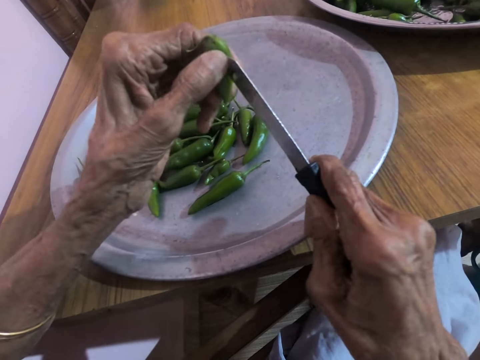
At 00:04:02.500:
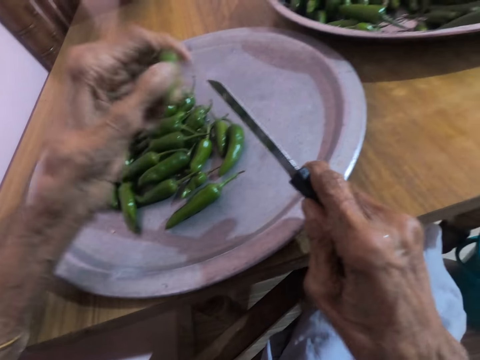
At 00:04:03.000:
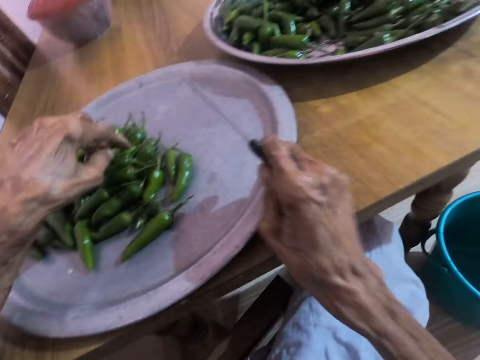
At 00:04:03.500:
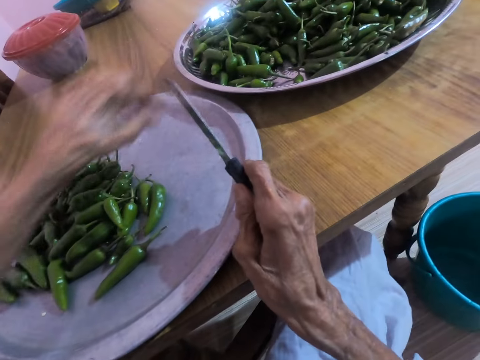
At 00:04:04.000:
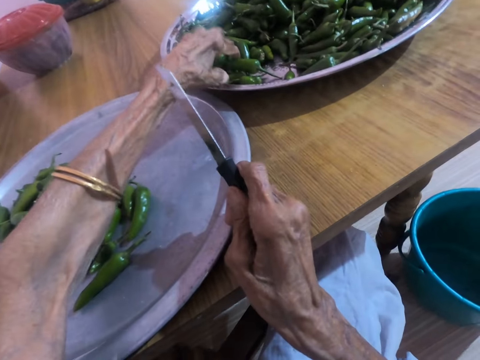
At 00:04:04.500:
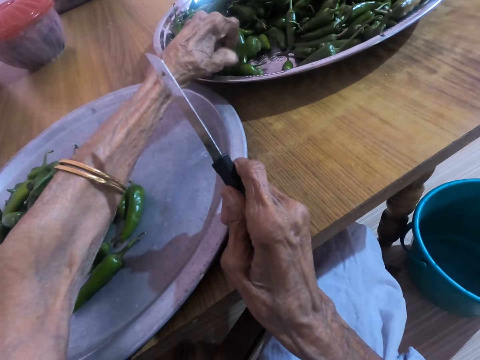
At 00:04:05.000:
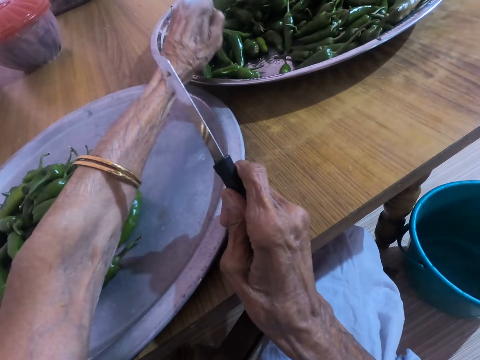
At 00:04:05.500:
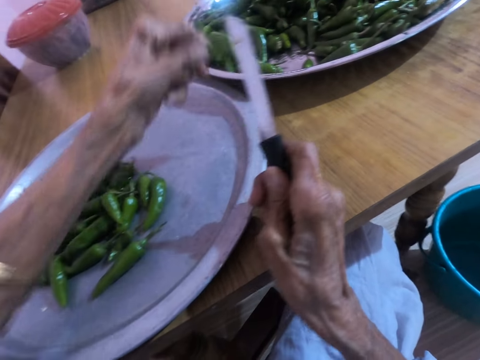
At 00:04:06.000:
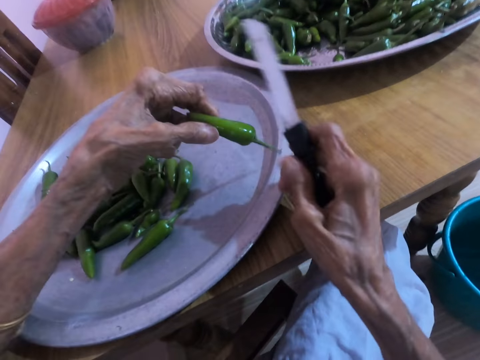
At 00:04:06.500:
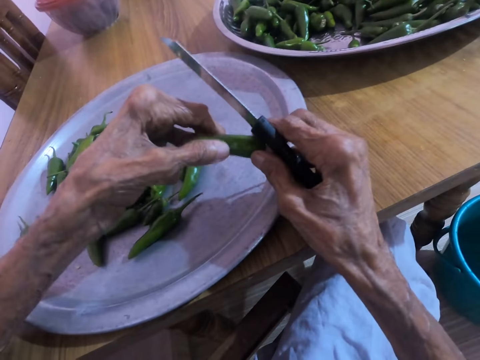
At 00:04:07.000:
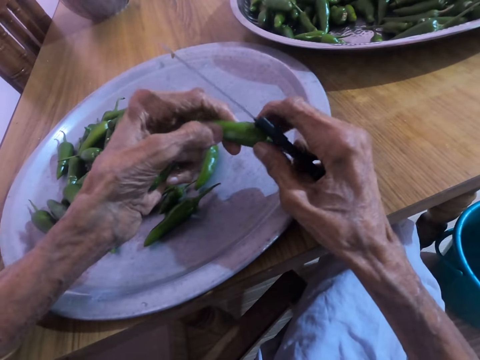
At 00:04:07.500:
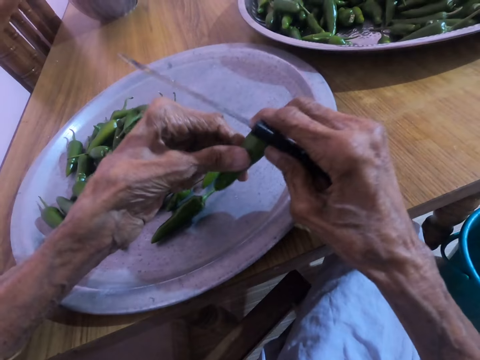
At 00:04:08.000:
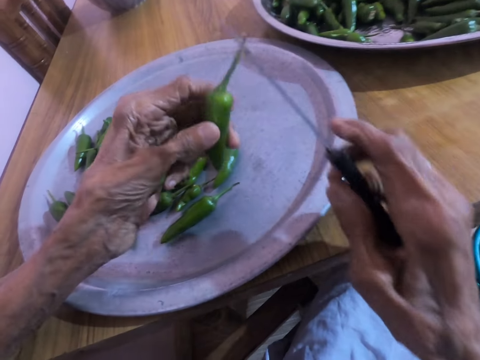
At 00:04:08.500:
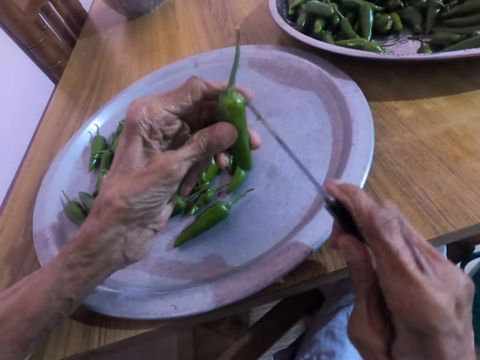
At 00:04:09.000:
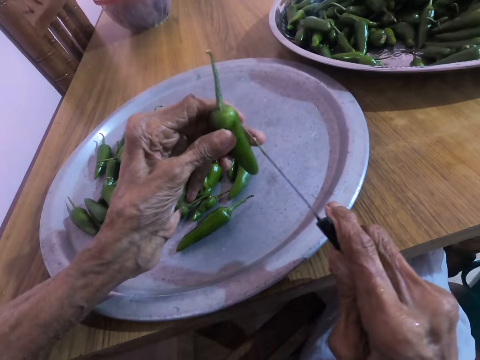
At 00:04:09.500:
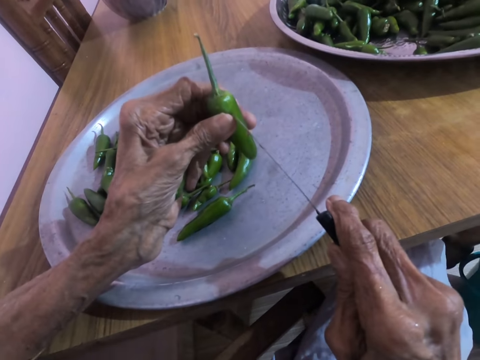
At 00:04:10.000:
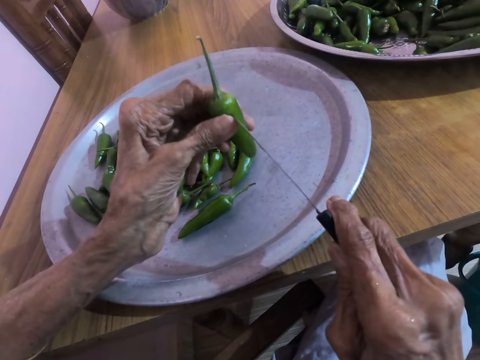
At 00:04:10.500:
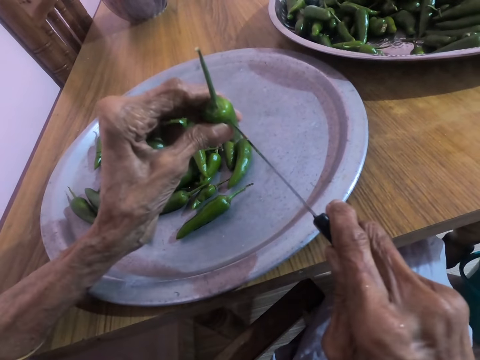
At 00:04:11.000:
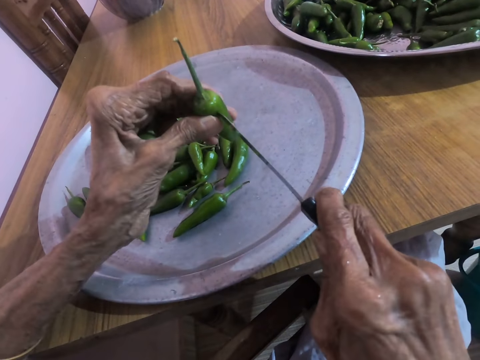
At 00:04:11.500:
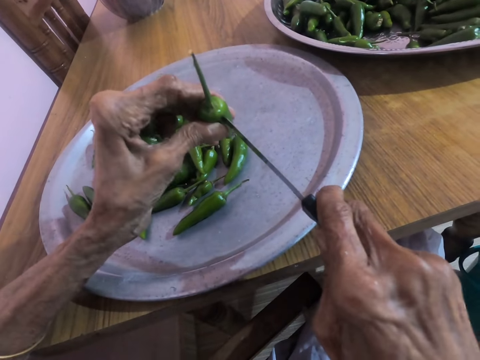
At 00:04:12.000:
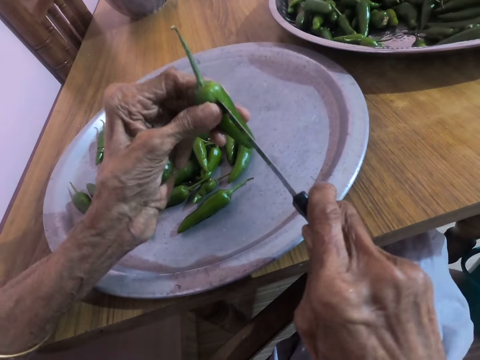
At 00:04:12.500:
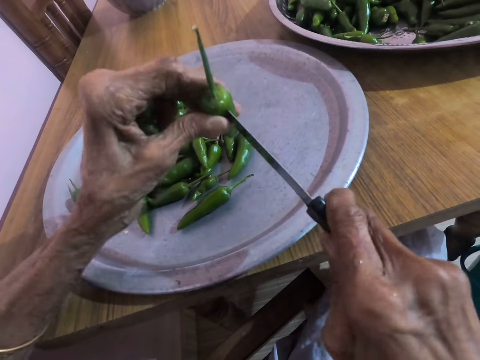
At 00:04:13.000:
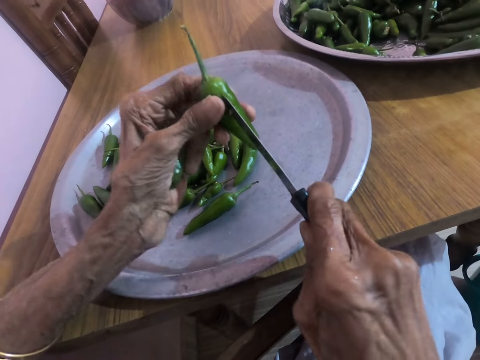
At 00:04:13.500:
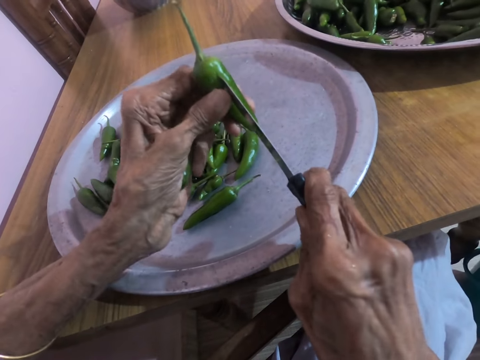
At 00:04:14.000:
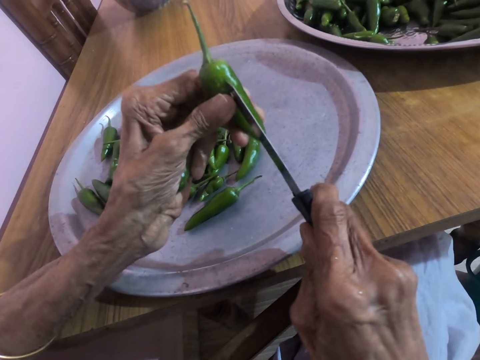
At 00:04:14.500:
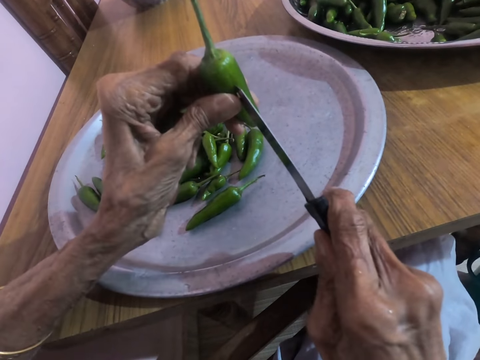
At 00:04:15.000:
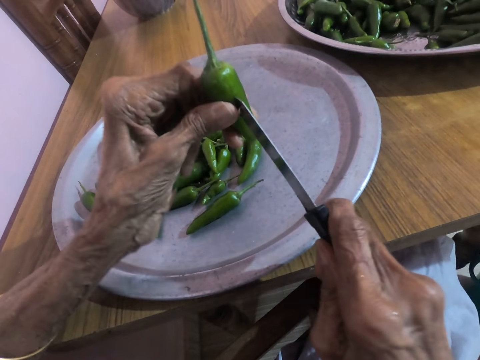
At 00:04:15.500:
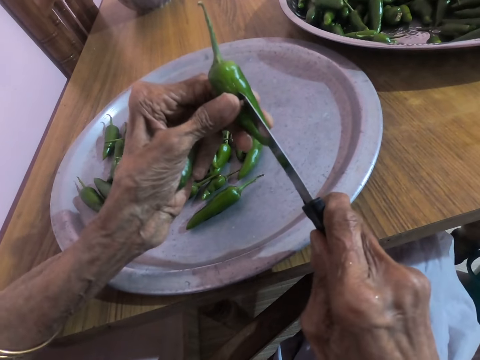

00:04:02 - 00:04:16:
The camera wearer drops the jalapeno pepper on the small tray on the table with her left hand. She picks some jalapeno peppers from the big tray on the table with her left hand. She pierces the jalapeno pepper in her left hand with the knife in her right hand.

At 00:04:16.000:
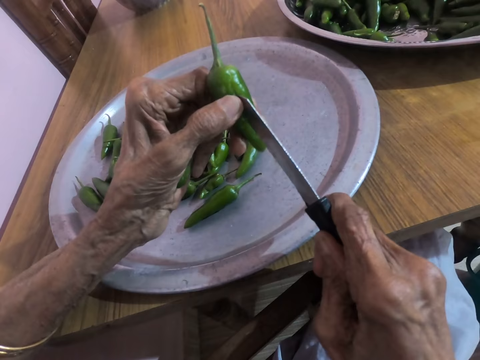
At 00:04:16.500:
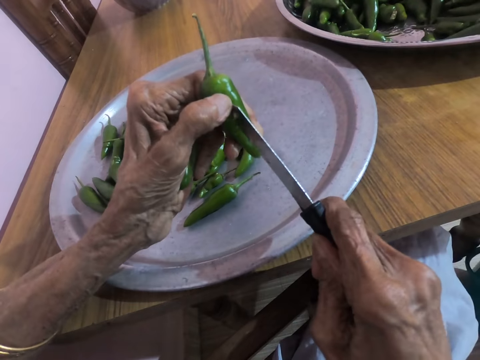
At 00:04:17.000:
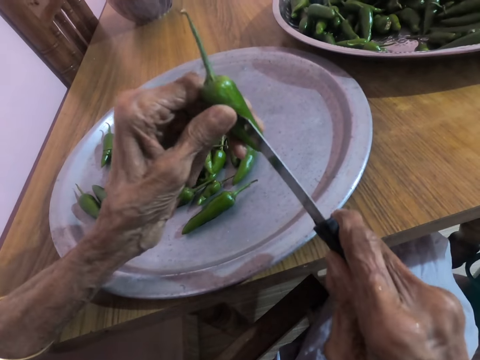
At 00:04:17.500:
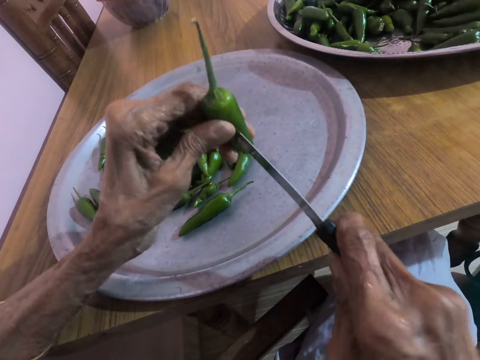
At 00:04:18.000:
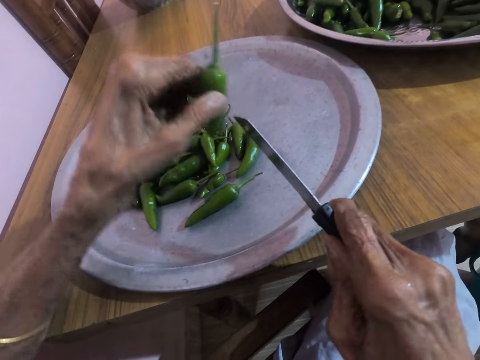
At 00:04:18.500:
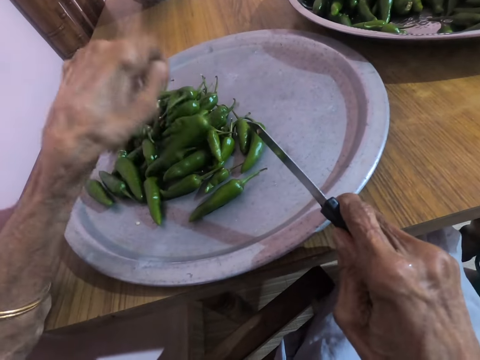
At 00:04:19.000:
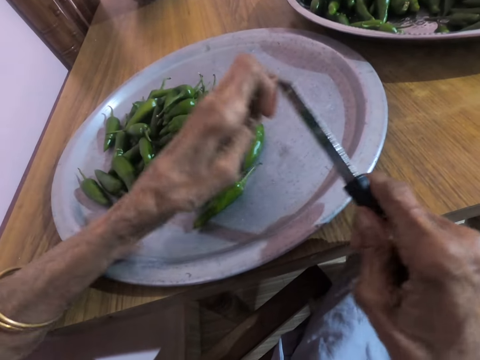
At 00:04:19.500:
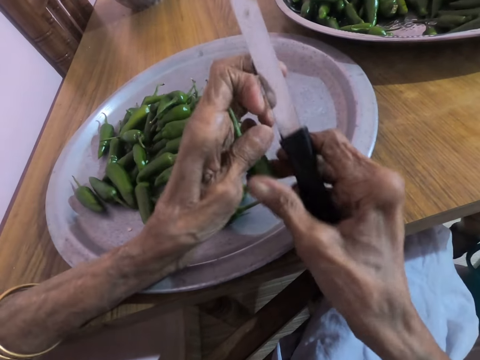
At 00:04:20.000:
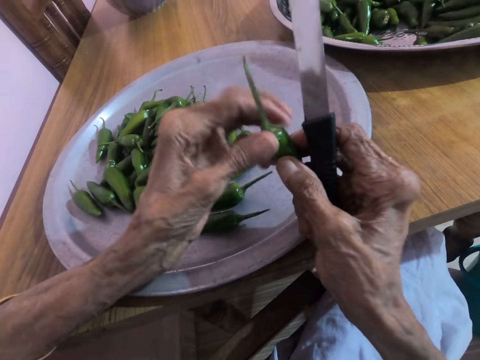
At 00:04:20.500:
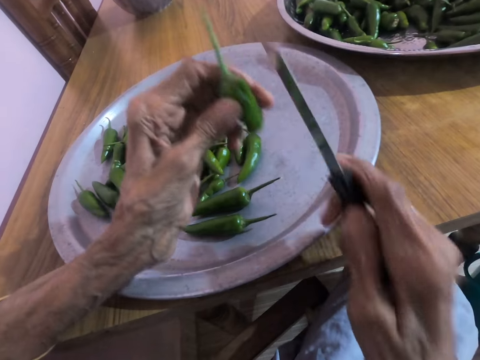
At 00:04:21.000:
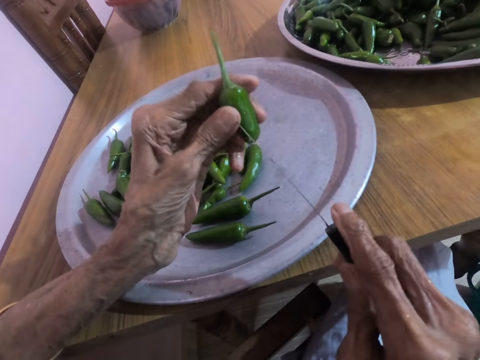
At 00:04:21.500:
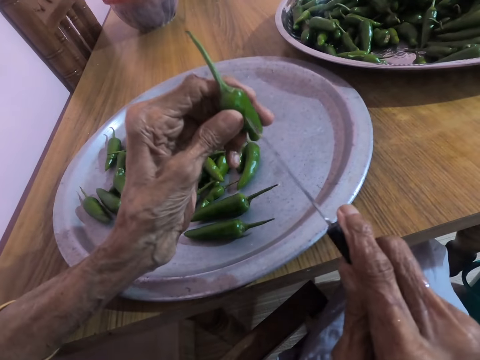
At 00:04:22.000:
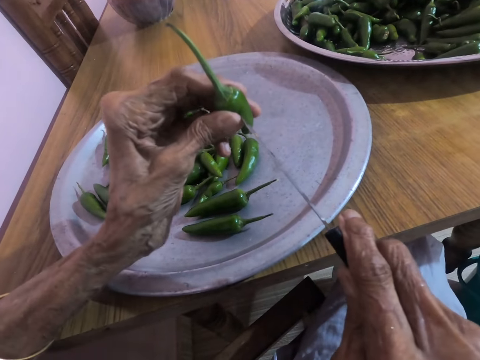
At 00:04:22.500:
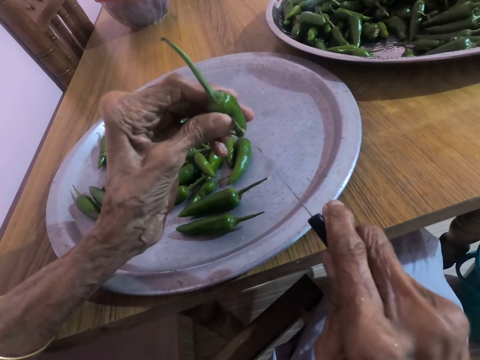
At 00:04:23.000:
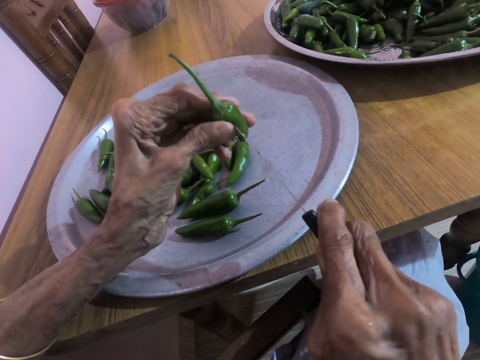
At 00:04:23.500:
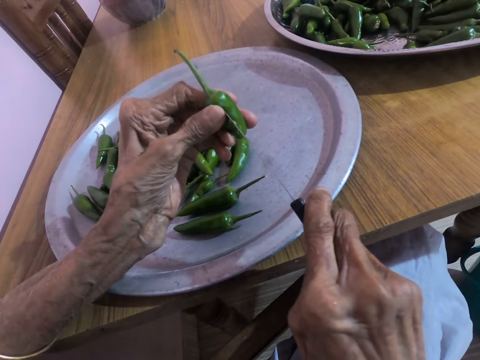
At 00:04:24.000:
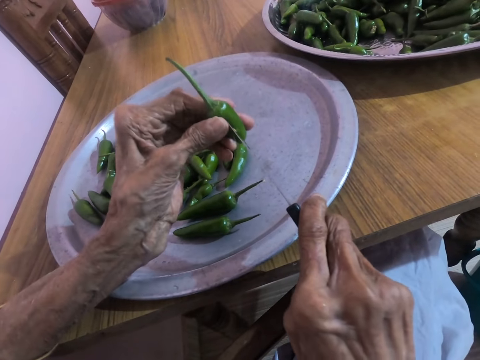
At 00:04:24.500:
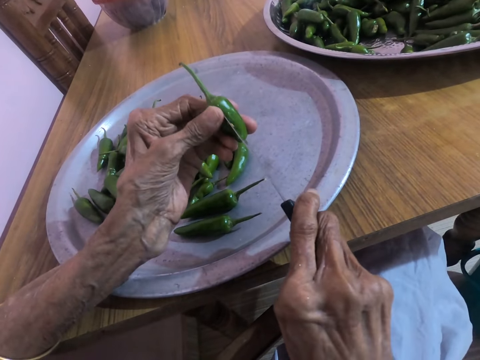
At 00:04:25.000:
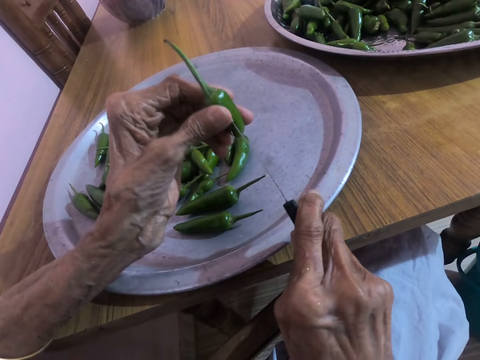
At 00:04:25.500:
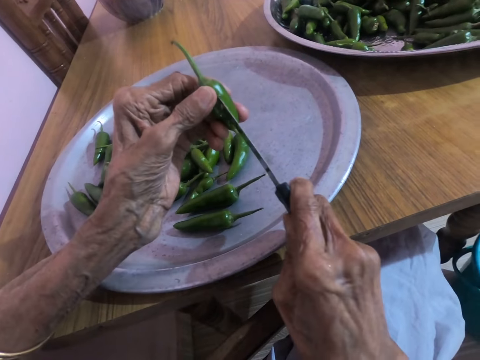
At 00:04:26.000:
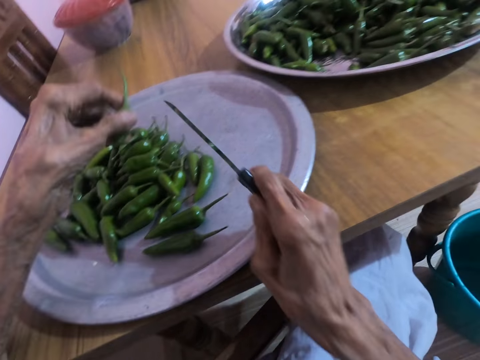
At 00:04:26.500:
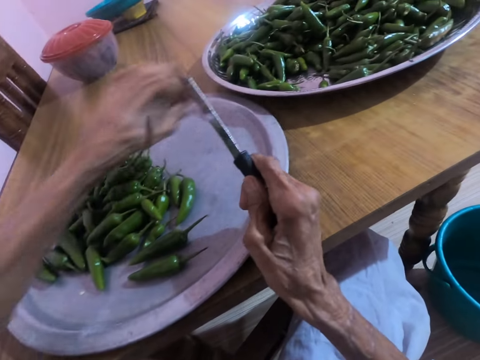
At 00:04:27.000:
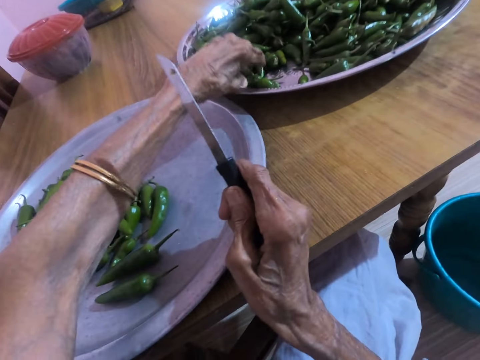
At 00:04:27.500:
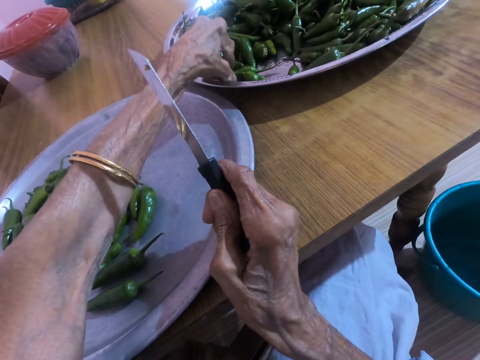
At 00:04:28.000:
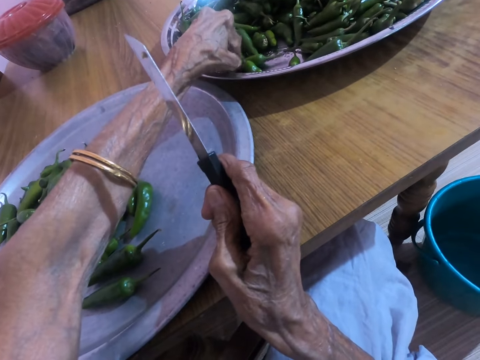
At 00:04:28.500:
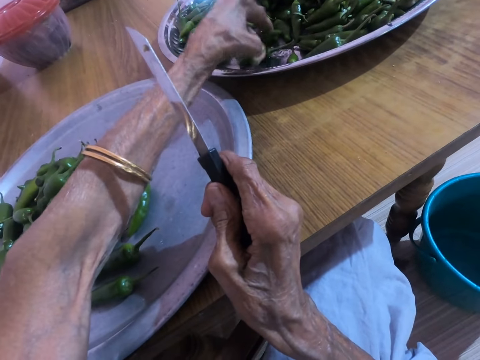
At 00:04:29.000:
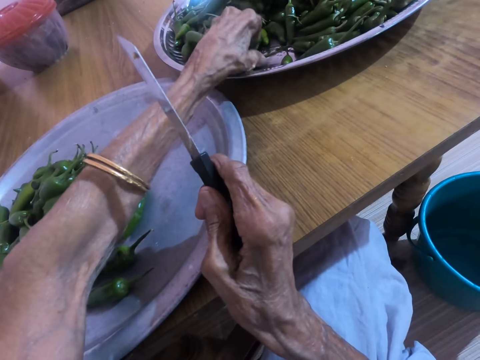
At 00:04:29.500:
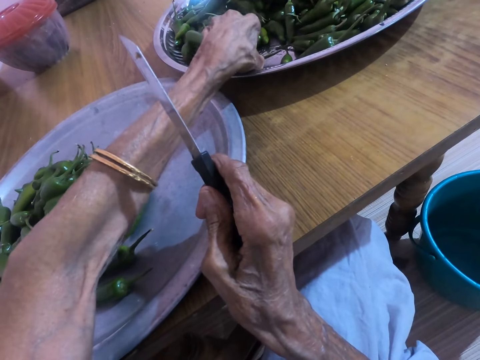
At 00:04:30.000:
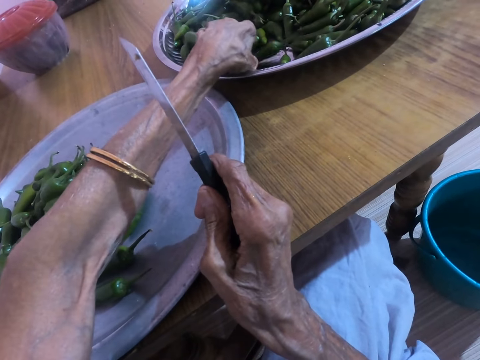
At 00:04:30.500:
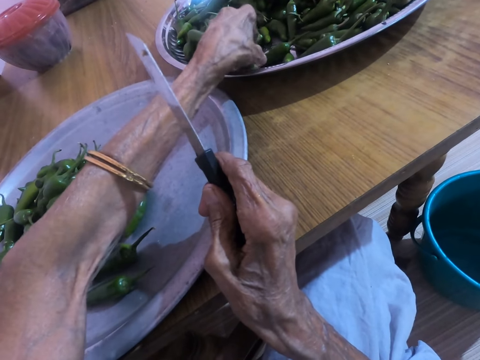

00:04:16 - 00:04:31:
The camera wearer drops the jalapeno pepper on the small tray on the table with her left hand. She pierces a jalapeno pepper in her left hand with the knife in her right hand. She drops the jalapeno pepper on the small tray on the table with her left hand. She takes some jalapeno peppers from the big tray on the table with her left hand.
